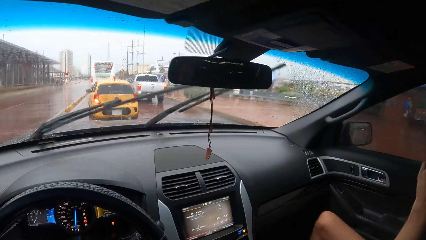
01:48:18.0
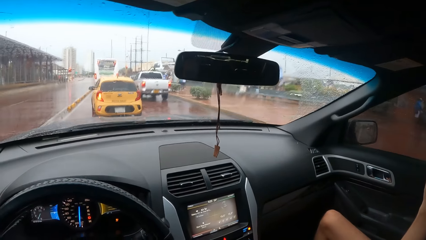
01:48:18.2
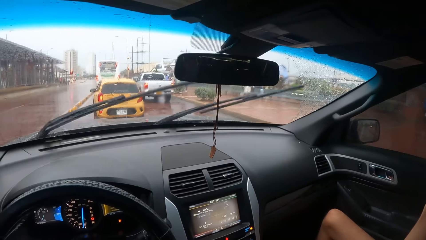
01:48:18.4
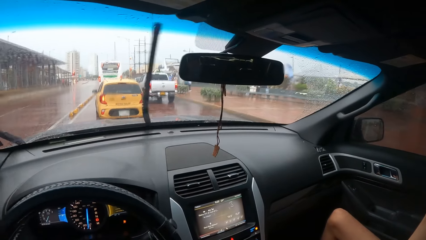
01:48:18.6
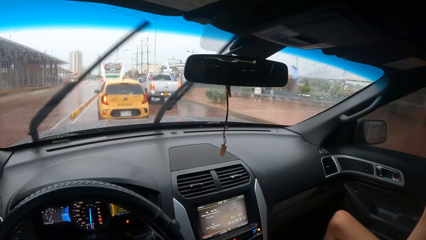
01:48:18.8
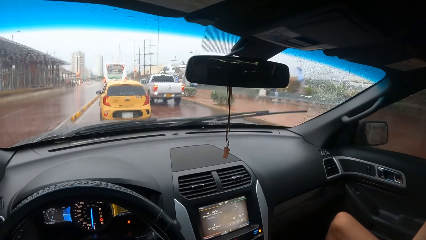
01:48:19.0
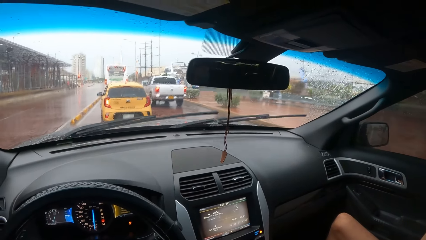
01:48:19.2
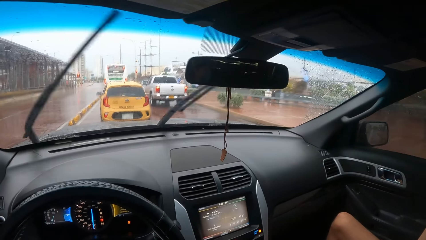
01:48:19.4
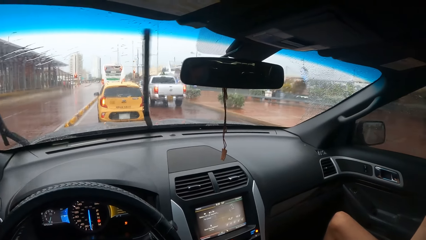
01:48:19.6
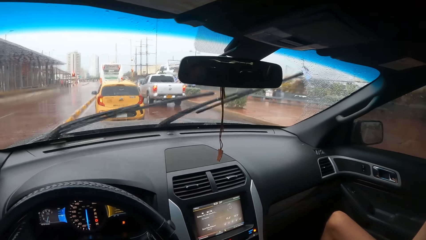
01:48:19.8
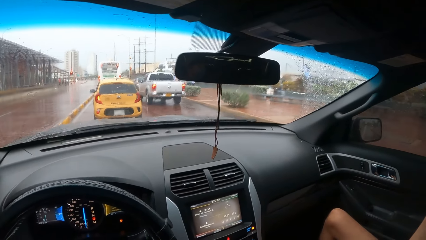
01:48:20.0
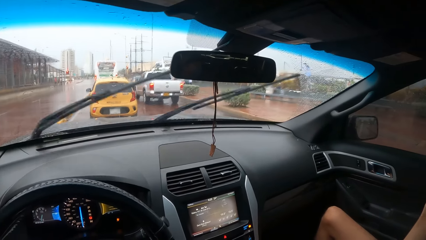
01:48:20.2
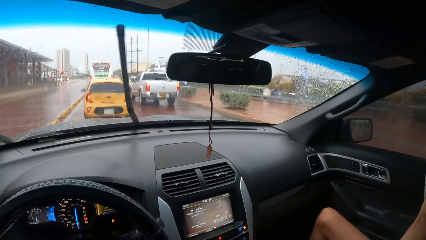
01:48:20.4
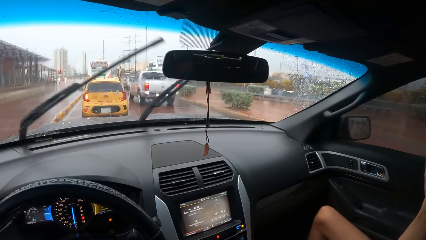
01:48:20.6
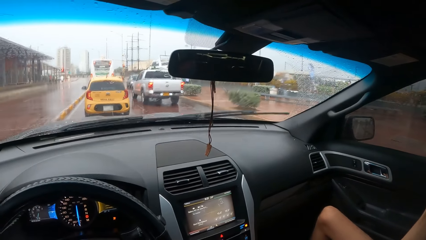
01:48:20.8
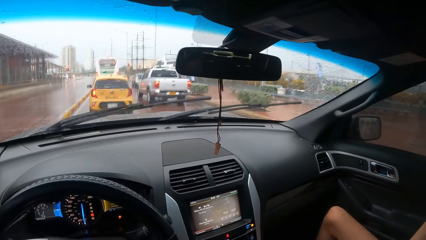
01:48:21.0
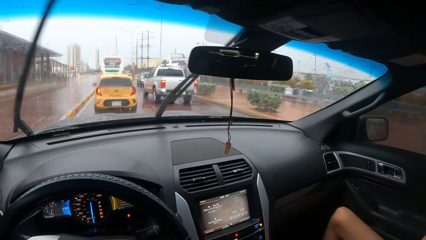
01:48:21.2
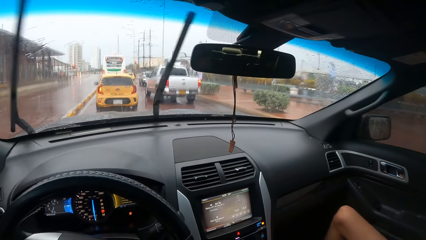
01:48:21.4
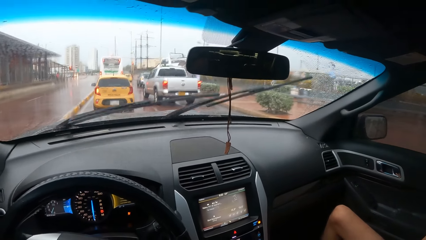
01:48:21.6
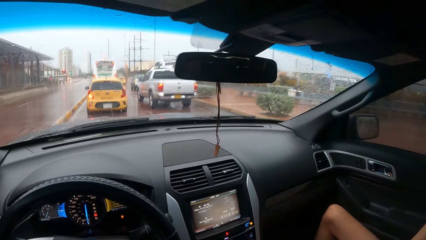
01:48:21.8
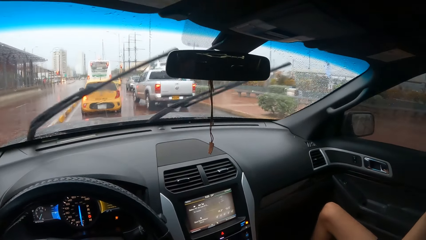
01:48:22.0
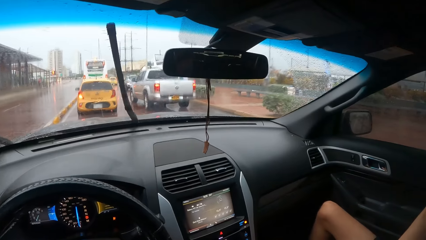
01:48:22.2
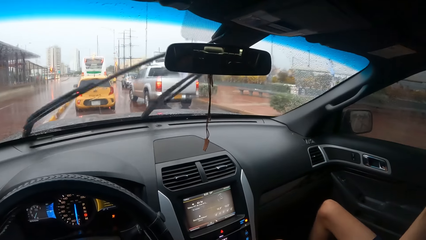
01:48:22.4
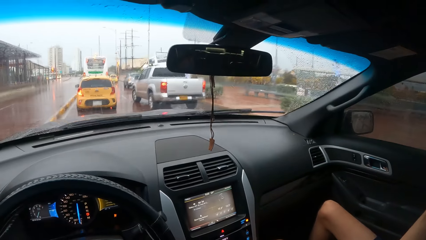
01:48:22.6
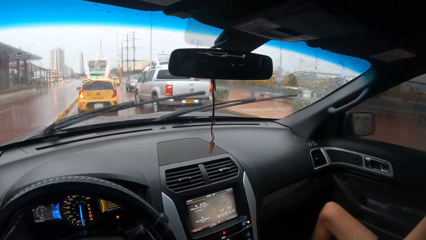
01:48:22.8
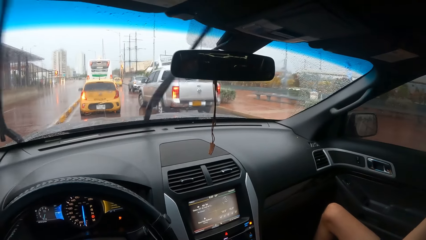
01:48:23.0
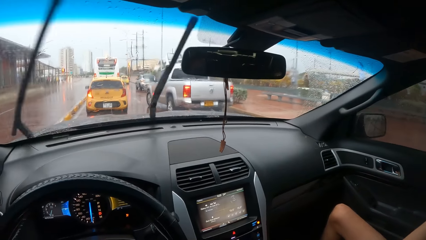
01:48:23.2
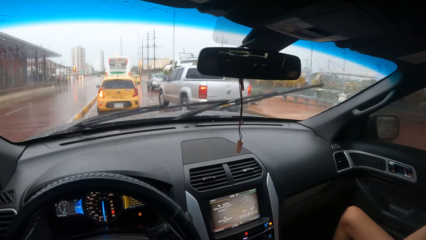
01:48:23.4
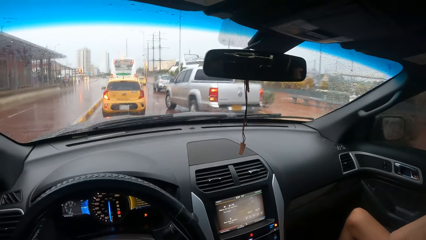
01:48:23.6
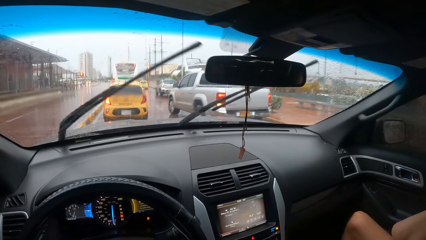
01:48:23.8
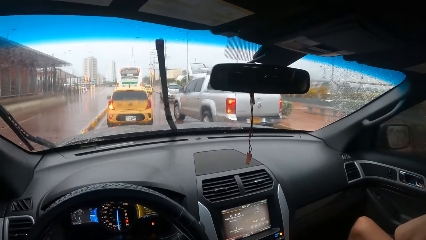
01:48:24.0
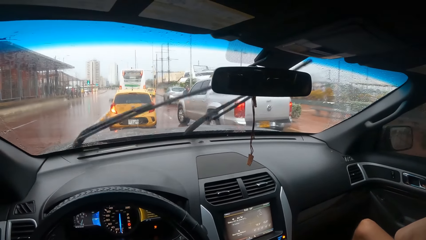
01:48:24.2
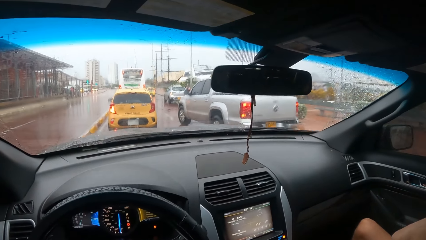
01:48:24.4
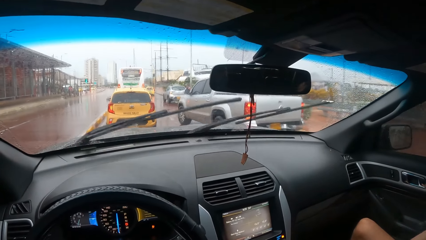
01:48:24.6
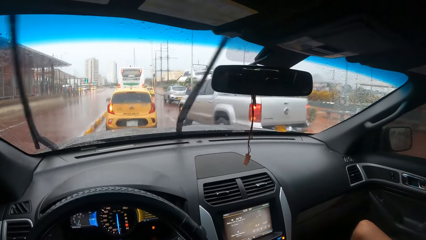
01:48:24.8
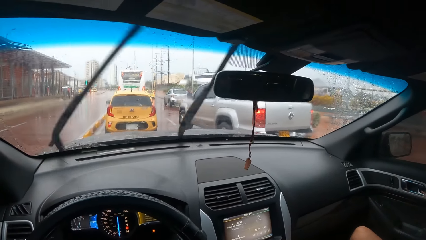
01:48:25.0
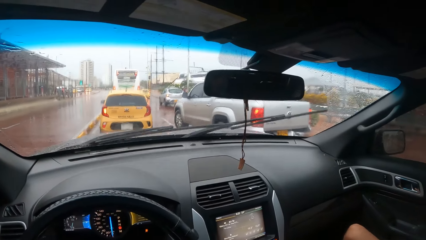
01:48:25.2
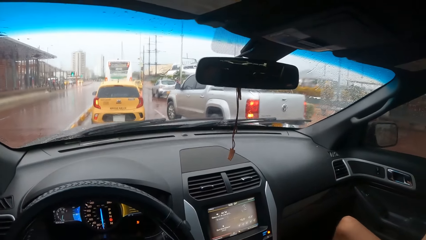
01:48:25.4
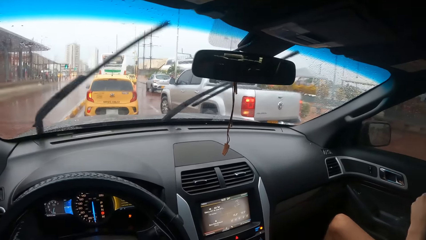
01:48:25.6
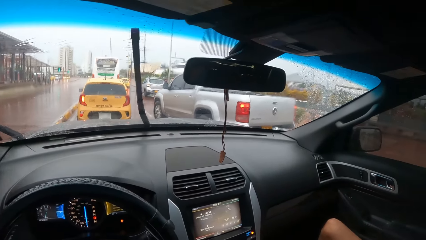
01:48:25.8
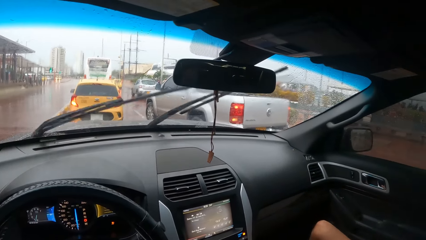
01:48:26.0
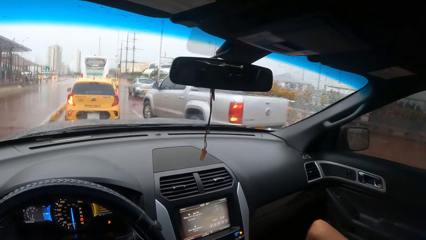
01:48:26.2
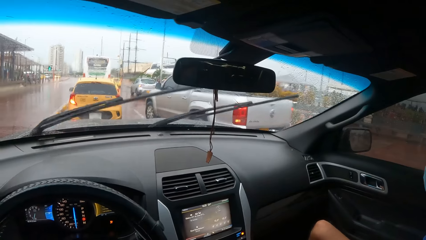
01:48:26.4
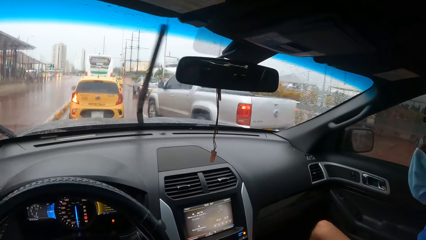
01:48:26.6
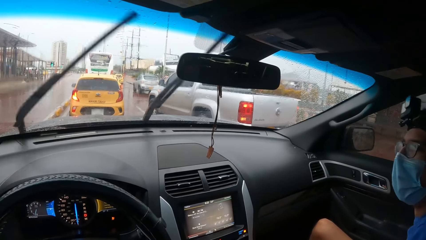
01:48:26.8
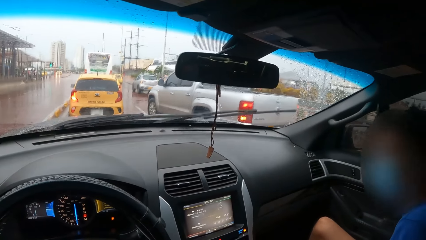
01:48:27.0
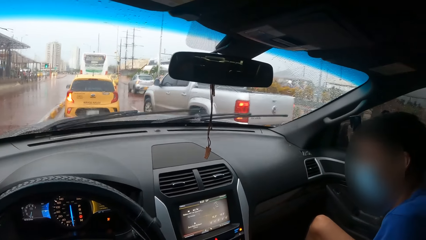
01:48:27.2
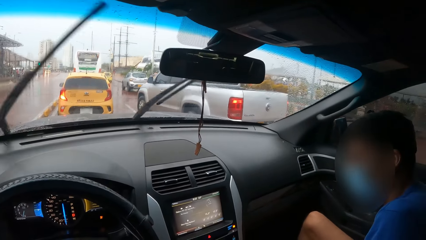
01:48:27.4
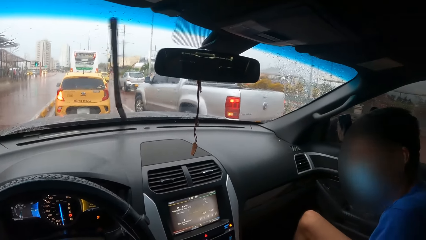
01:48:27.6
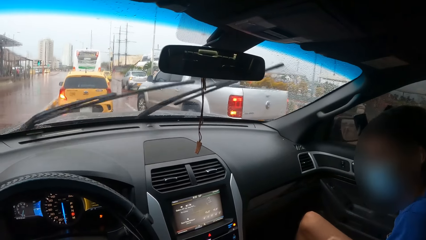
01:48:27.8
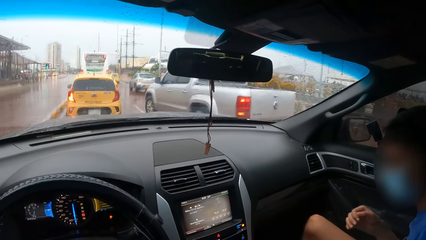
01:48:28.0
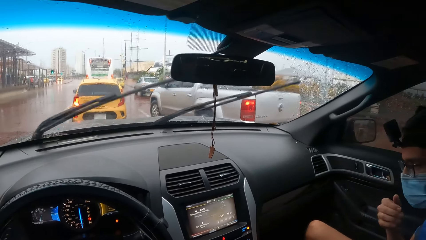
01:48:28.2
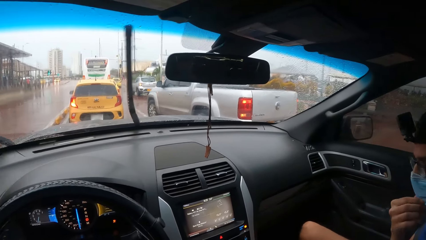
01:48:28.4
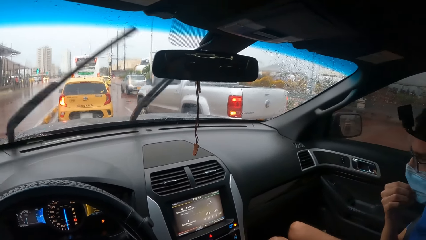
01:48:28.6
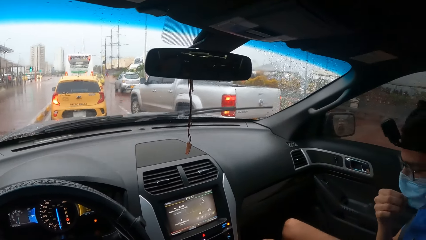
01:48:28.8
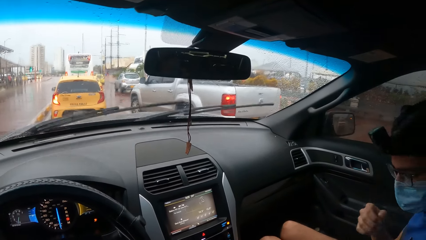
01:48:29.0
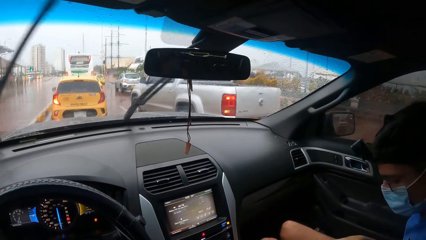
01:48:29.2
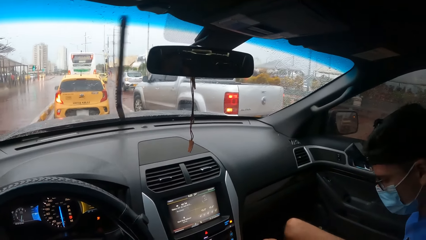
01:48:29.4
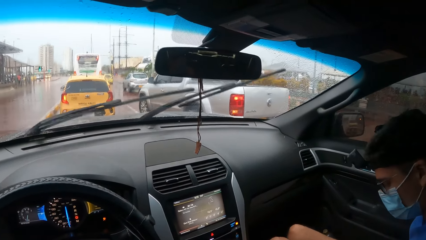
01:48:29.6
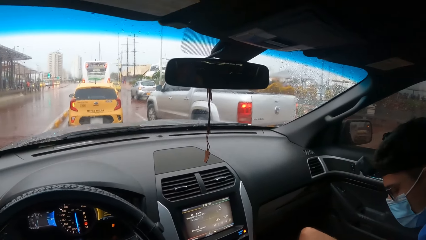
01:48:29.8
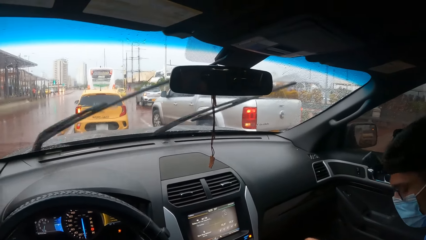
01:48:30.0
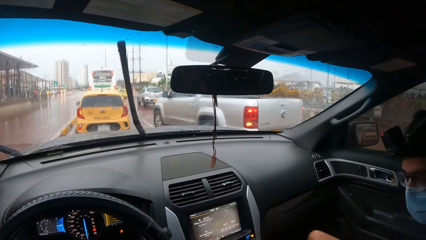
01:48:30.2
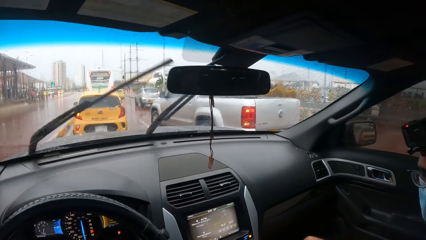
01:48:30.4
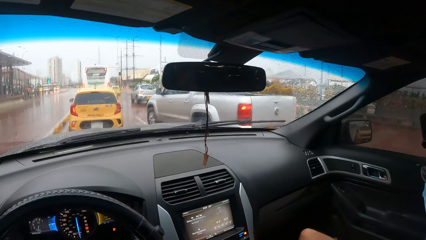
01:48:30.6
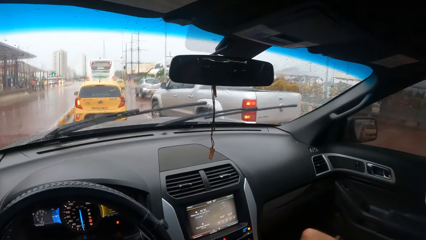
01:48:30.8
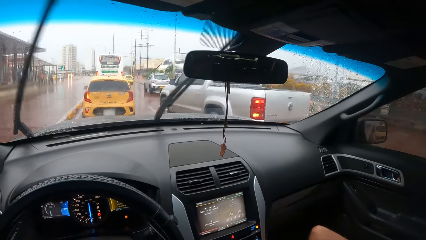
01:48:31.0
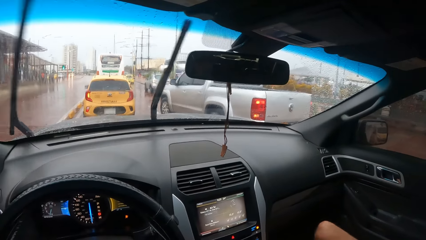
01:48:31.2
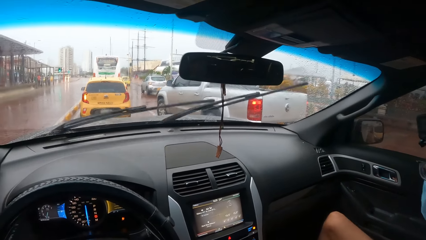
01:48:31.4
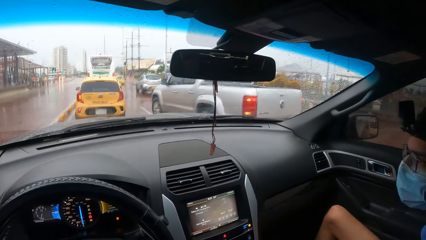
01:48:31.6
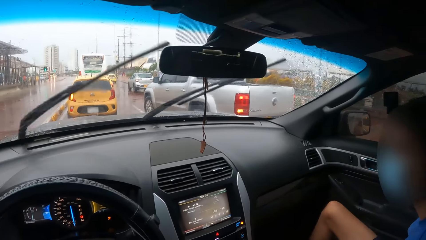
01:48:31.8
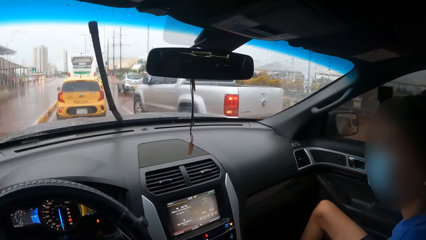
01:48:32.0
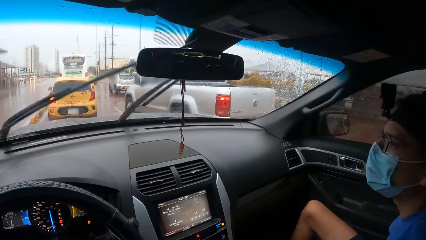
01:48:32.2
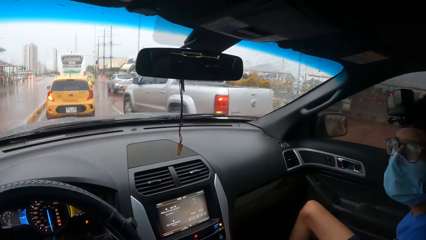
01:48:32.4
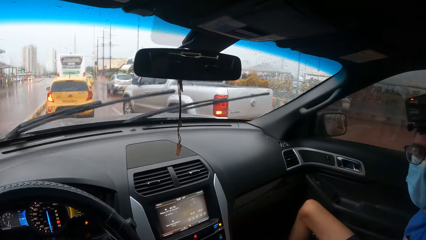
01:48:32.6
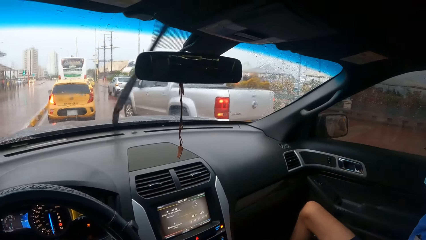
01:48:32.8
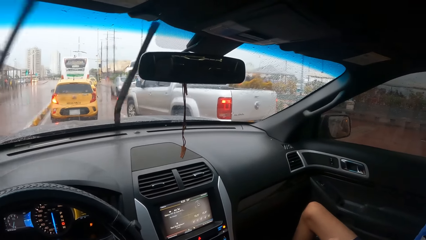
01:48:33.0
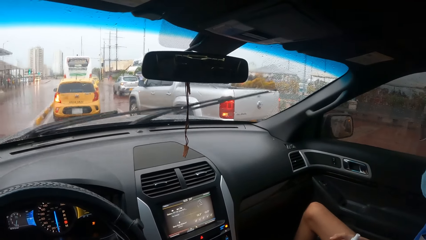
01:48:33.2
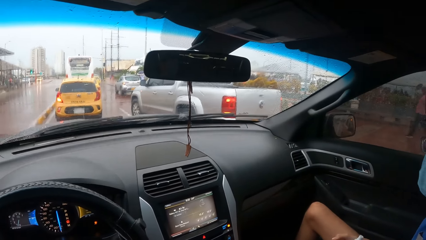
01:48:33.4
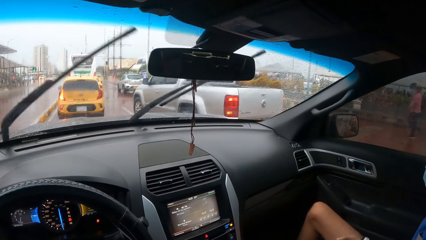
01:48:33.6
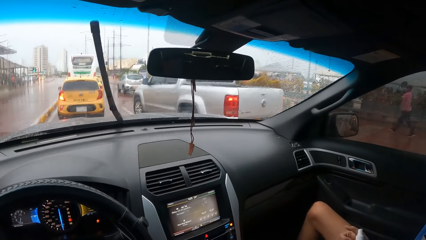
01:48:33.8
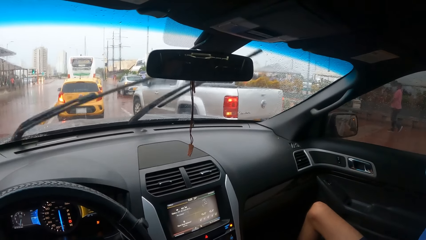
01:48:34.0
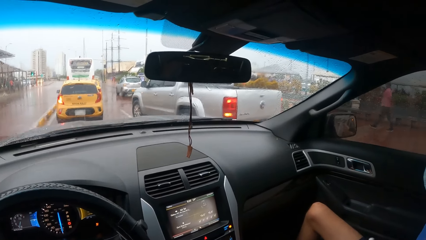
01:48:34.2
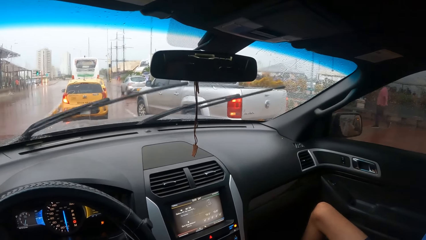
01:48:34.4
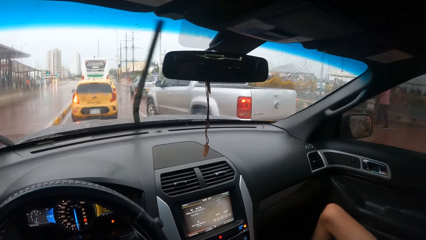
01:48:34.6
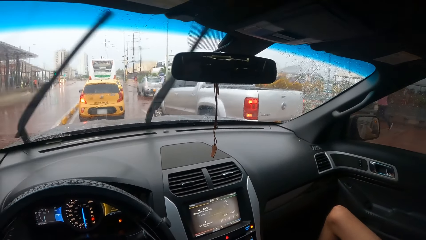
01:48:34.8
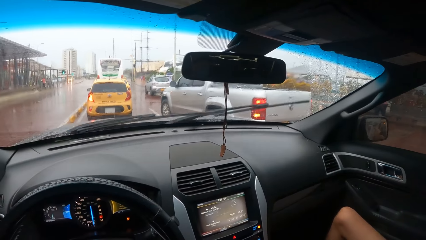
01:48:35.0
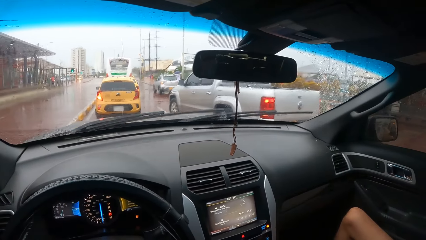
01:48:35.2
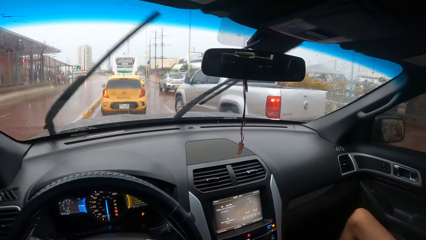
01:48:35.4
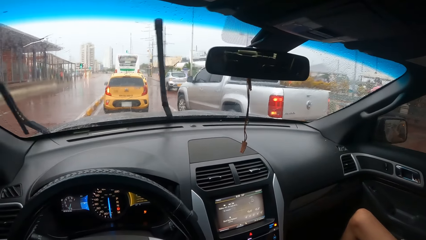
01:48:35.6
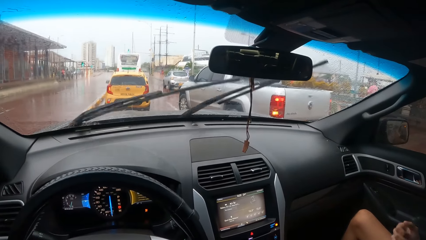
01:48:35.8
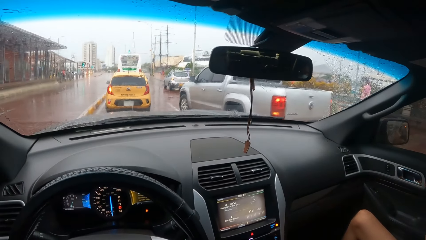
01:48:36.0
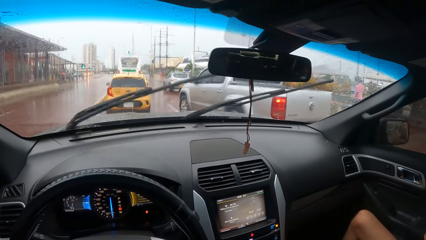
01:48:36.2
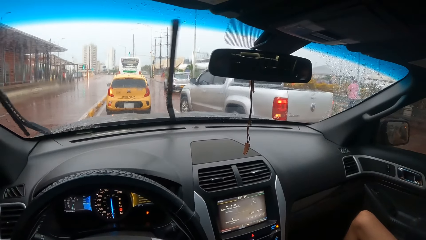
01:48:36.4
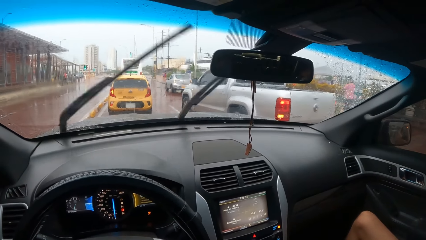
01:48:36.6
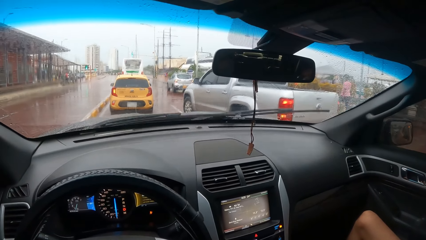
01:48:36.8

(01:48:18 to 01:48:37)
The camera wearer stops driving the car. They look.
